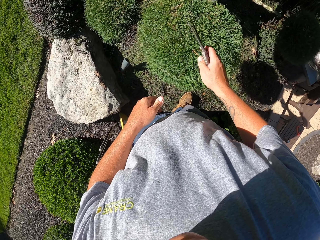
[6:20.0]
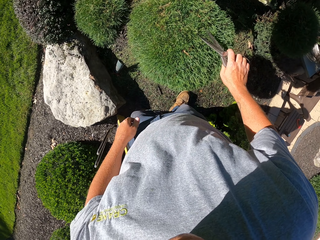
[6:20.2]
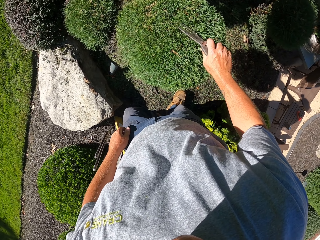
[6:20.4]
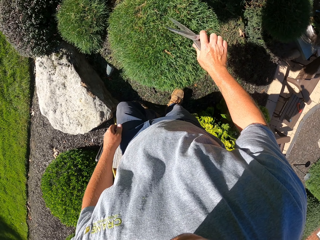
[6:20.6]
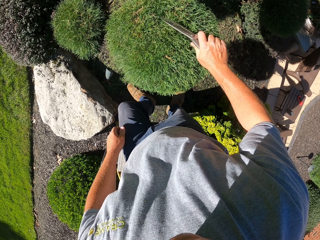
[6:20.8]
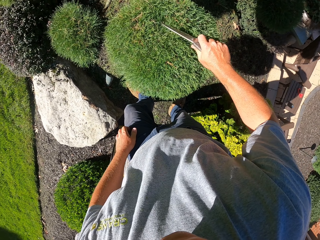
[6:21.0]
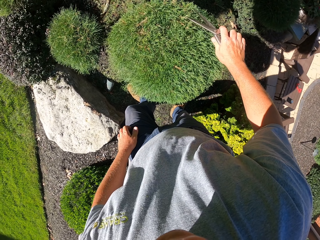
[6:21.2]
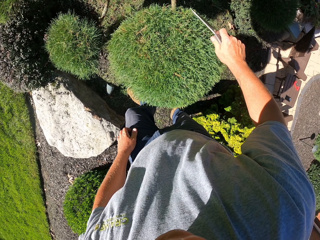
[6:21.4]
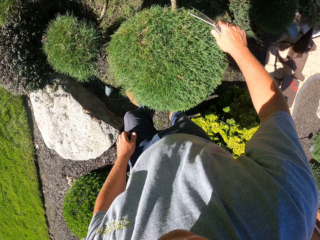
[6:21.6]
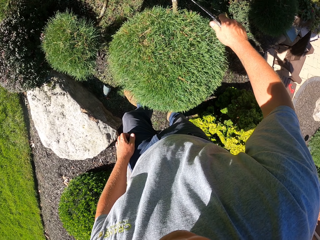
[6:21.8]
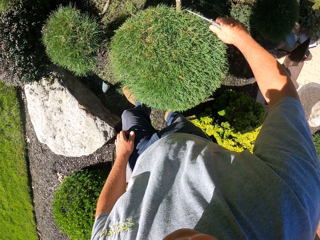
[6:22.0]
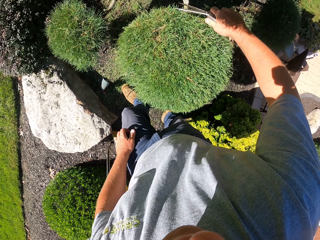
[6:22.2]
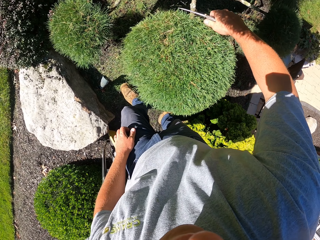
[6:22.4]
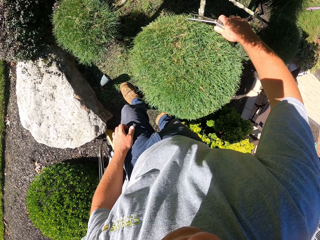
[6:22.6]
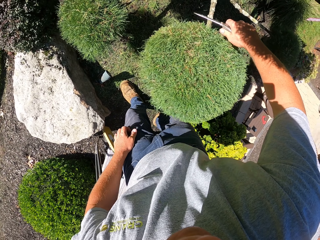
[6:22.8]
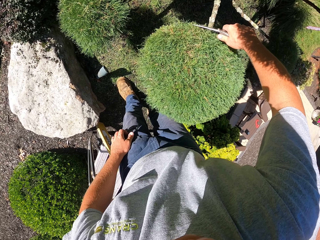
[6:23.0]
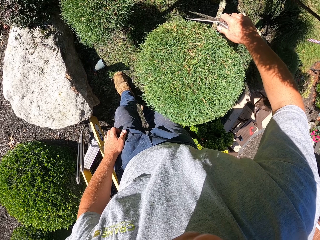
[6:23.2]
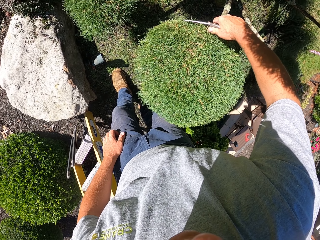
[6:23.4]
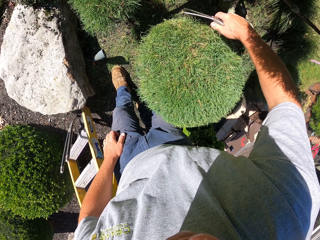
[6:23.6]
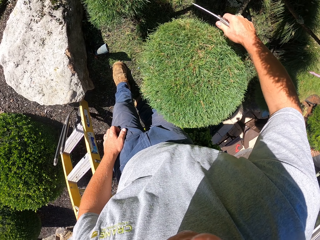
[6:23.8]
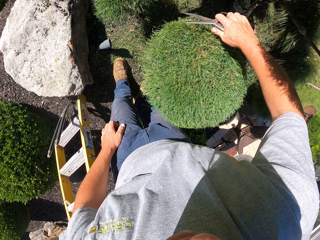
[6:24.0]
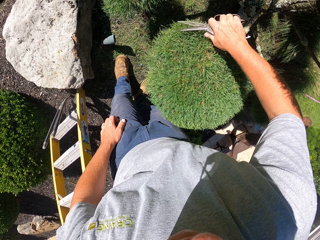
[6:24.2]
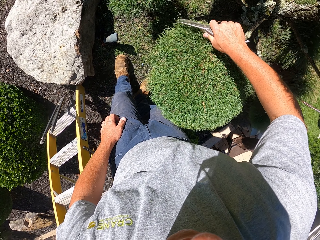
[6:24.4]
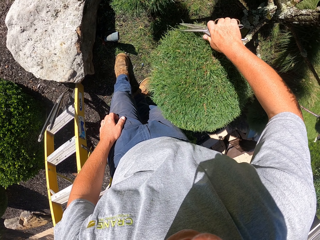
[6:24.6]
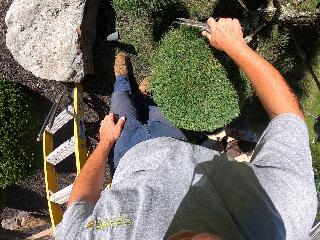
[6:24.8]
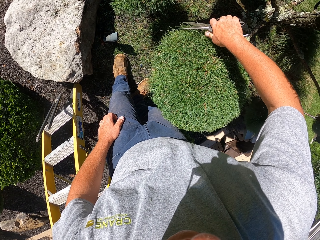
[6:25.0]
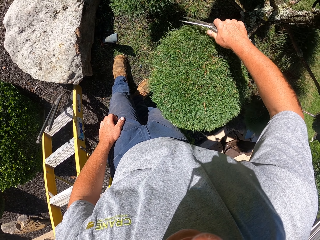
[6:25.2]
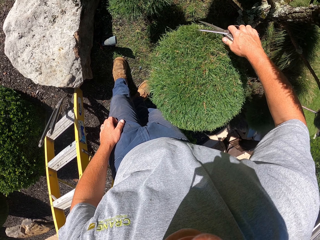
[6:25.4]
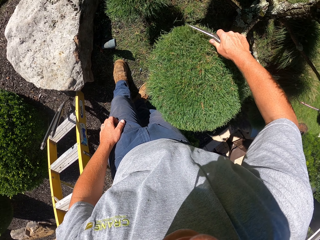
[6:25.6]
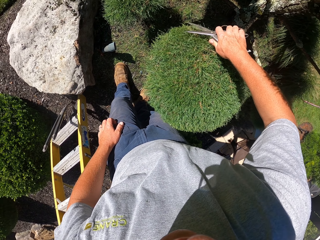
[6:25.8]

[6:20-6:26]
The camera wearer prunes the tree with the scissors.

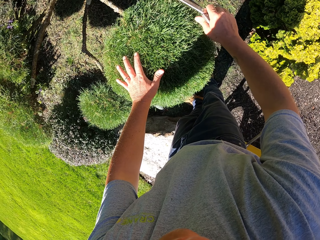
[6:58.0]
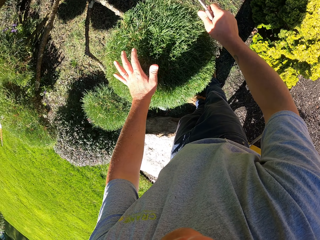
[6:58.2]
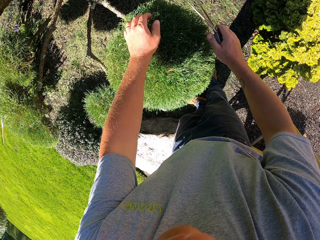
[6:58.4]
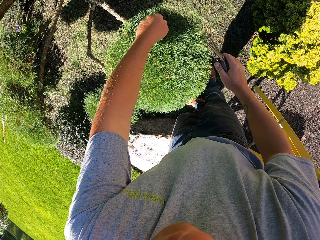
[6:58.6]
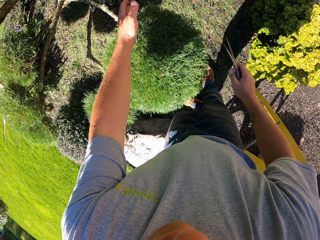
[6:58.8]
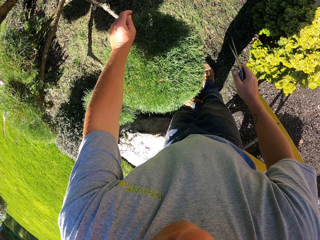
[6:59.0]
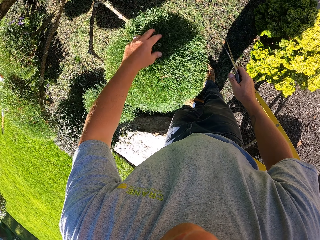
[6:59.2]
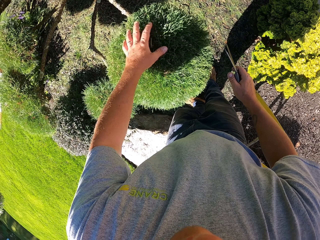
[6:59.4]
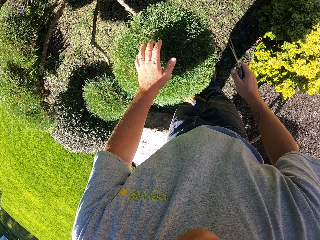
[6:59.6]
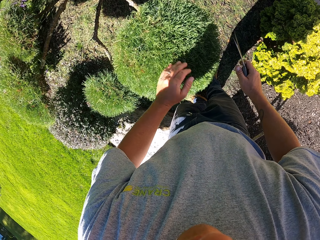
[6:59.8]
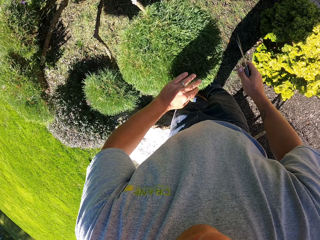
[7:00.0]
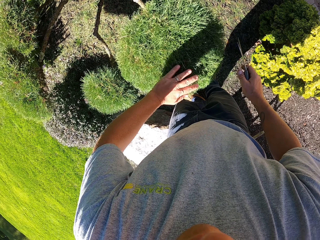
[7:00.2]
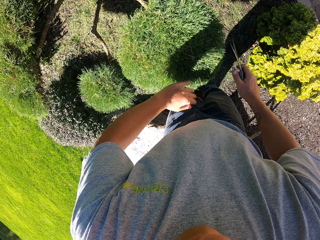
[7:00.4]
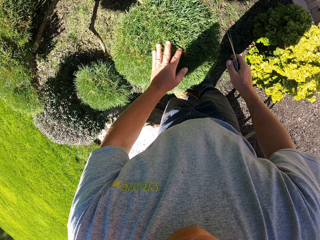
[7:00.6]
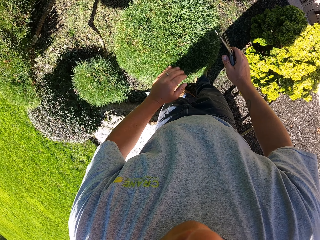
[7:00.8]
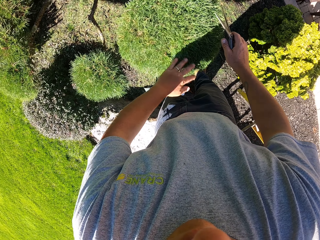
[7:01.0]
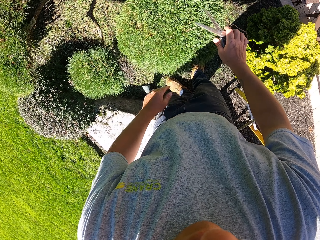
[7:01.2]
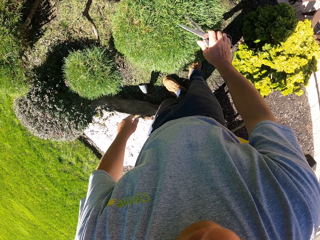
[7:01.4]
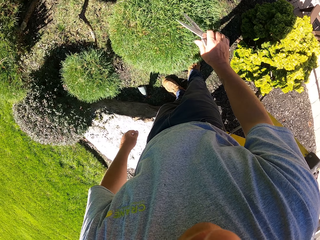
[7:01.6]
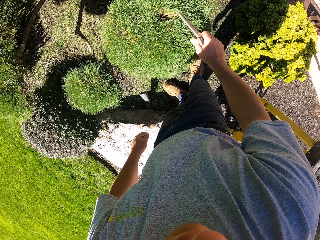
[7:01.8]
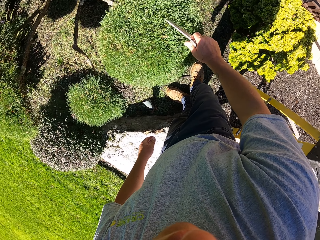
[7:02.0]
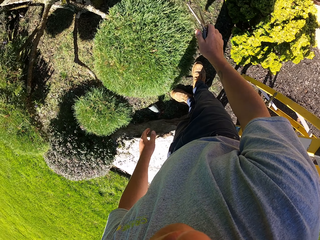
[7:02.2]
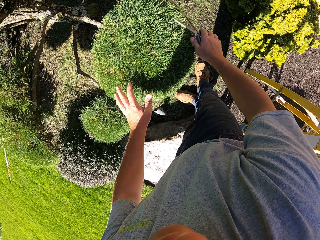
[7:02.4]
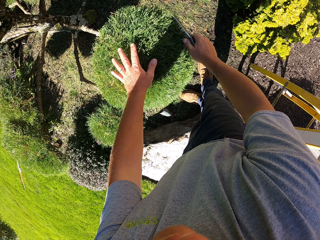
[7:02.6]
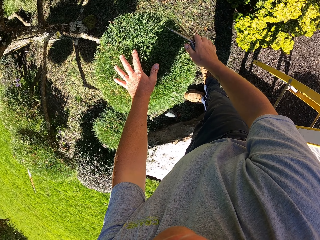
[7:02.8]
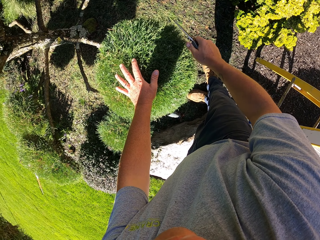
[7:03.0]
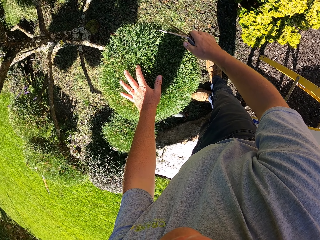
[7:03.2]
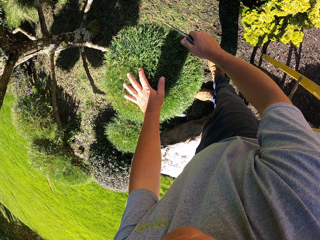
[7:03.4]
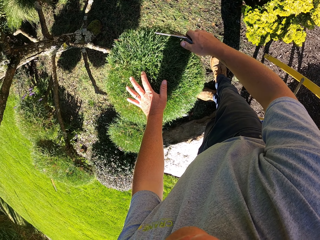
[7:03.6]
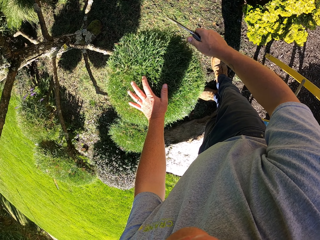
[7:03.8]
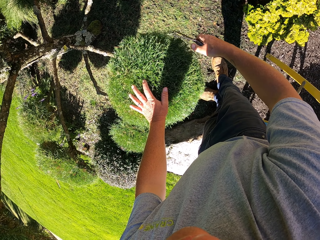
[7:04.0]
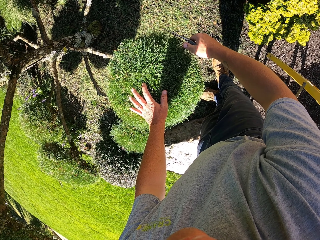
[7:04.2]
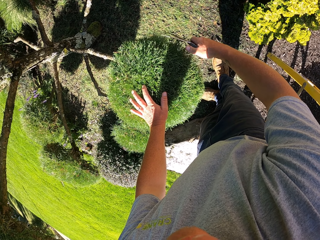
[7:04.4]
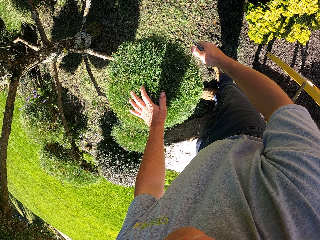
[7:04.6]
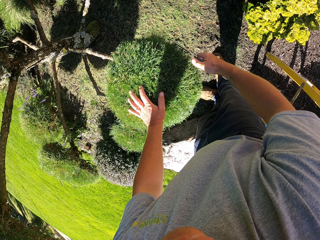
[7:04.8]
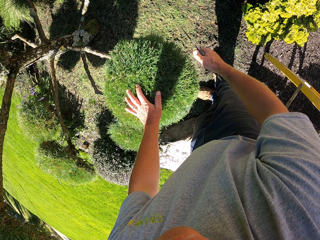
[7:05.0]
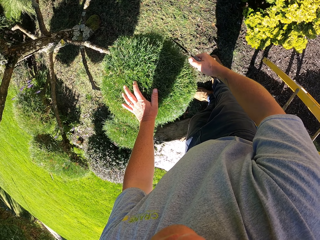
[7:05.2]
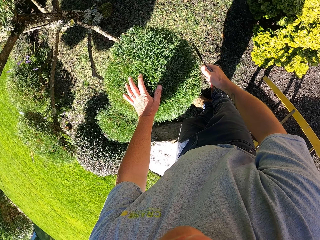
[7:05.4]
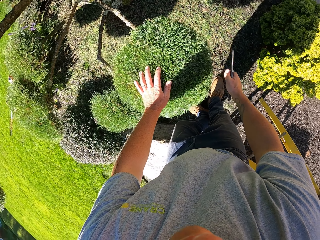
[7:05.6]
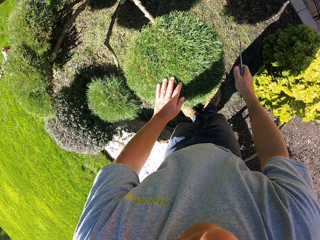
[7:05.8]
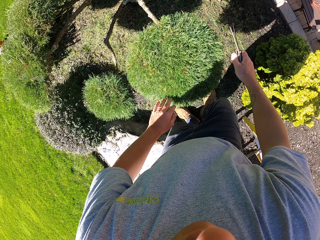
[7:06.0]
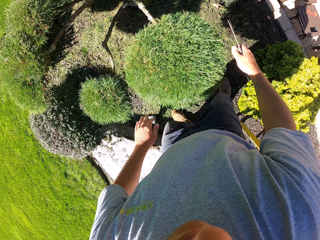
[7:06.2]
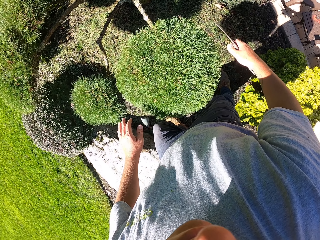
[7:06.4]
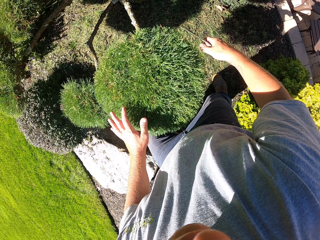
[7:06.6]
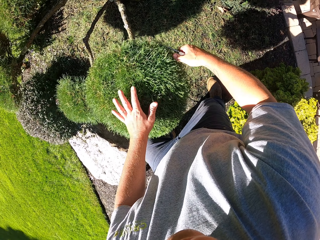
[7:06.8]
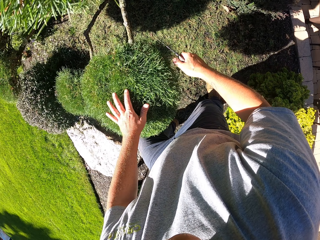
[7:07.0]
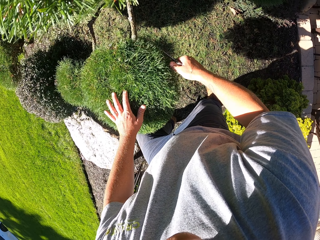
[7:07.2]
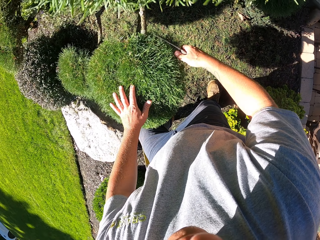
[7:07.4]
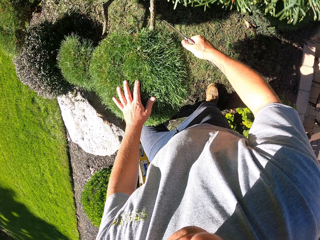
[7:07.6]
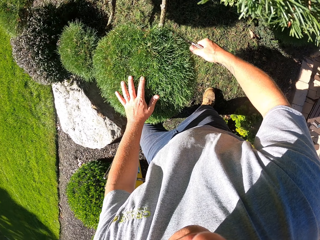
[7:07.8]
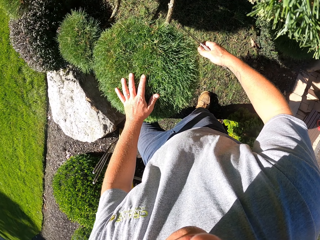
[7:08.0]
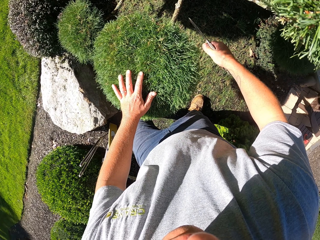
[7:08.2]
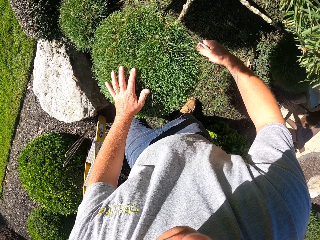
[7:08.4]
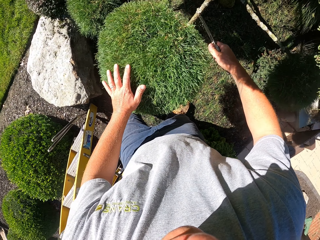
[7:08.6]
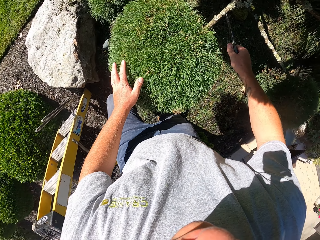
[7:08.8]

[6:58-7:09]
The camera wearer dusts off the top of the tree with his left hand. He prunes the tree.

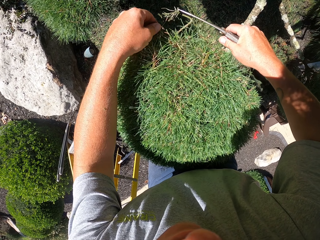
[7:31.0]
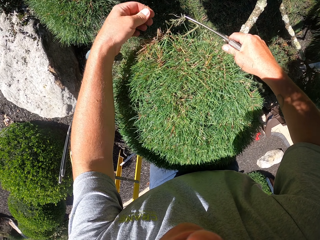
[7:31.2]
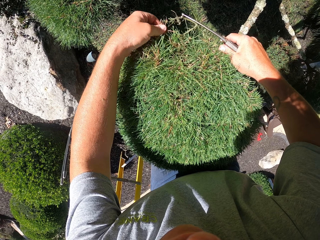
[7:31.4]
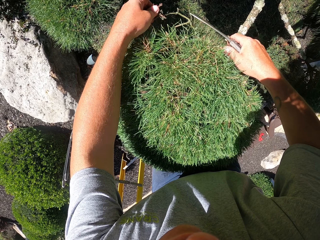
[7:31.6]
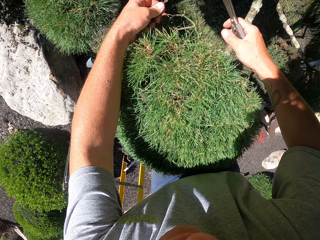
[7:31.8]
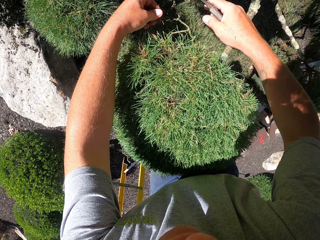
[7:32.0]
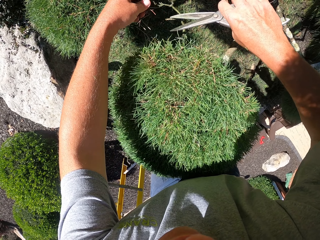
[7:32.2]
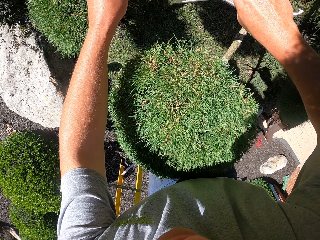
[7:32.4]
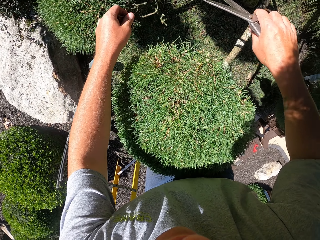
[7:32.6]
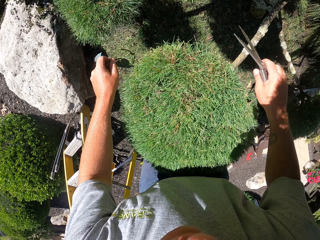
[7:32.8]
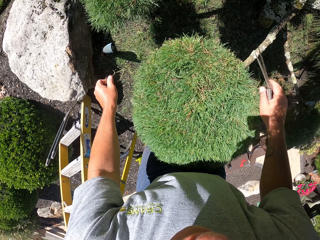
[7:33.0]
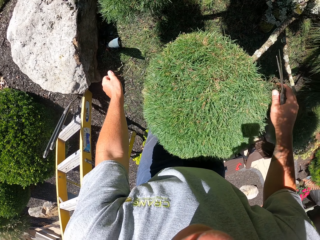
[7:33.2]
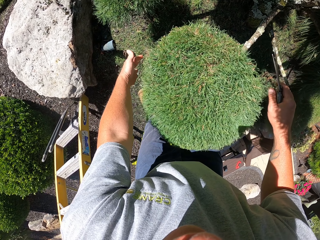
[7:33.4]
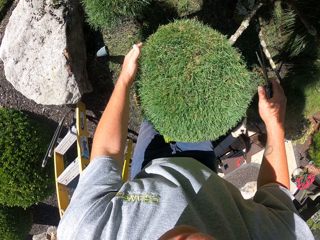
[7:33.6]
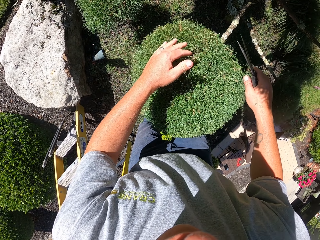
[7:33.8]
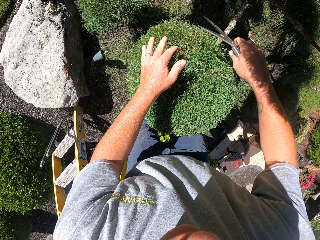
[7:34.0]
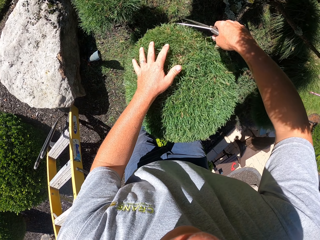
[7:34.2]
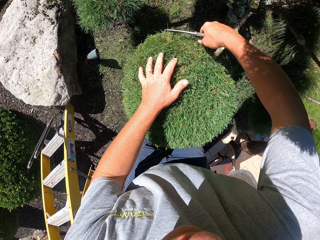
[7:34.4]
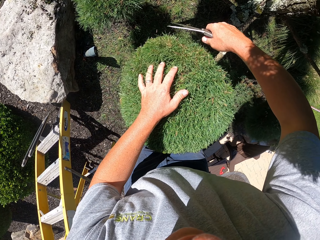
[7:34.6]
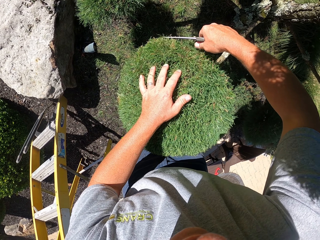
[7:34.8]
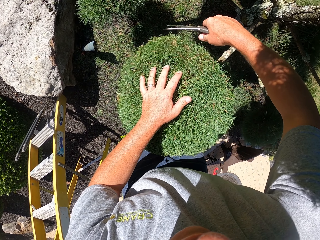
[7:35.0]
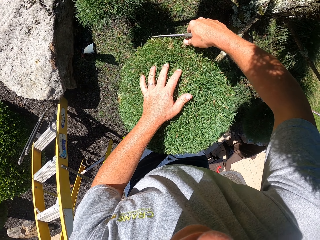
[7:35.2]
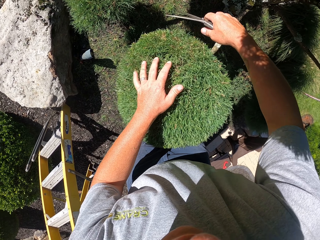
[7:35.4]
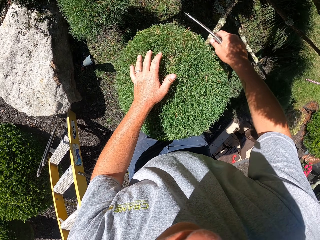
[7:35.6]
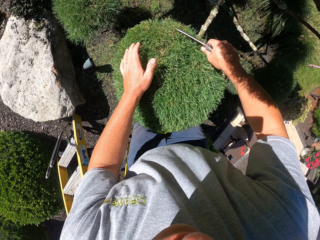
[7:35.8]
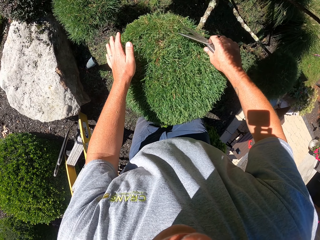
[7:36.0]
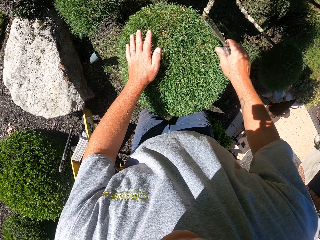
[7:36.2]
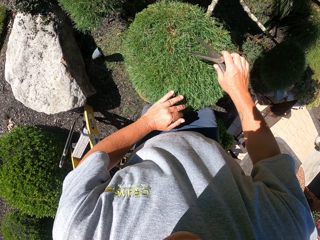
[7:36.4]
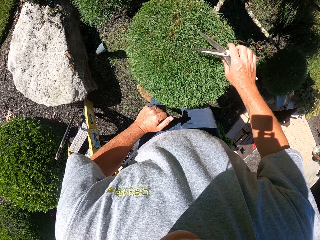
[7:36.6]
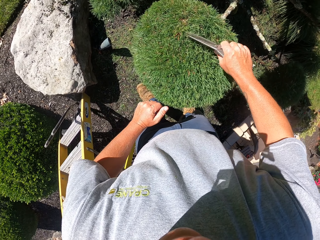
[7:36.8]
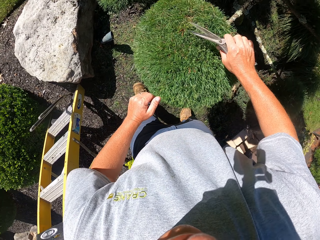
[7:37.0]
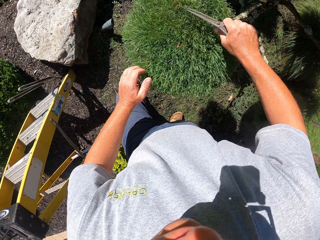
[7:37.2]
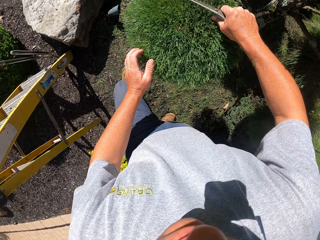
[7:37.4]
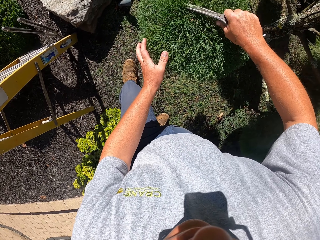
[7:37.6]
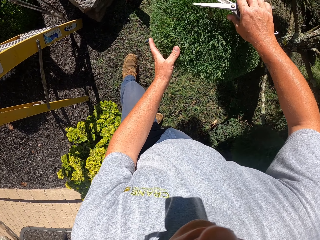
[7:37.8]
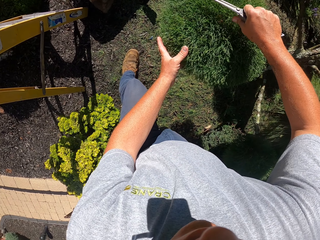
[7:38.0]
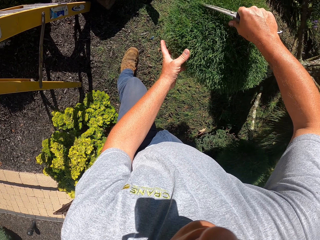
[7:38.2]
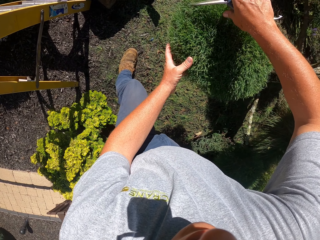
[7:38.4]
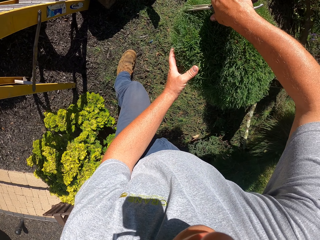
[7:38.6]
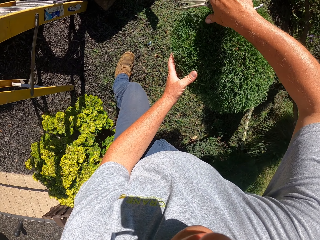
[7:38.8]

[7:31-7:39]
The camera wearer removes some stick from the tree. They drop the stick. They keep pruning.
